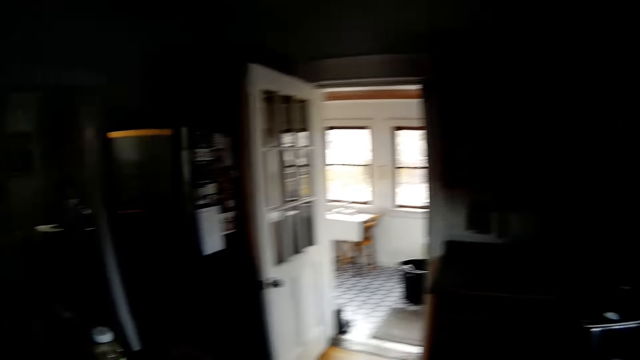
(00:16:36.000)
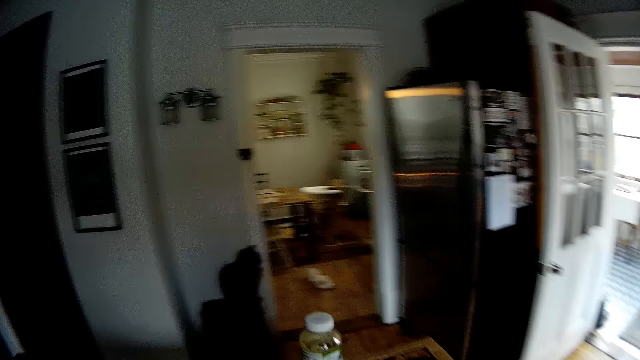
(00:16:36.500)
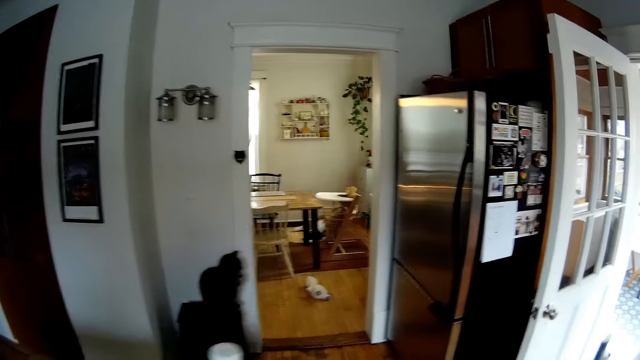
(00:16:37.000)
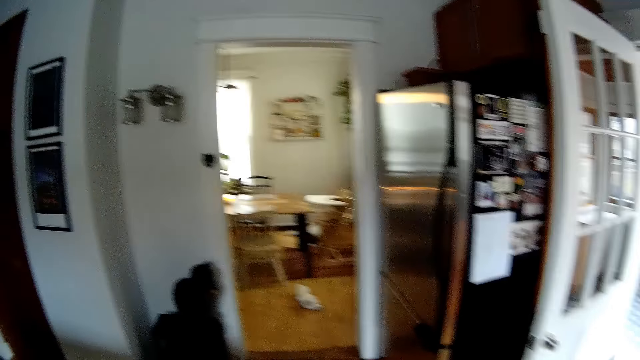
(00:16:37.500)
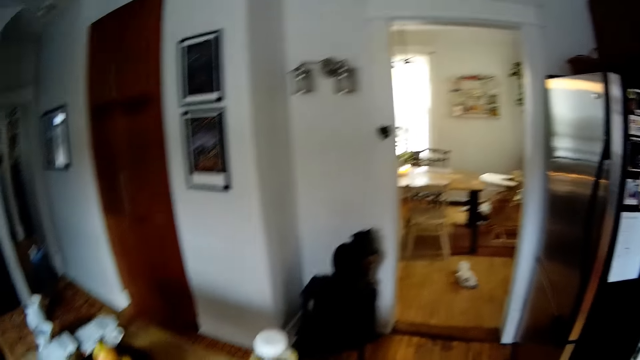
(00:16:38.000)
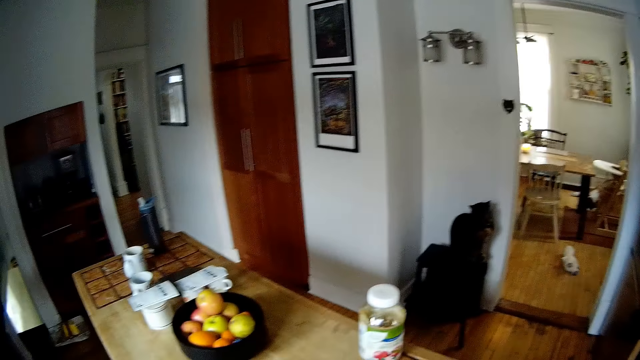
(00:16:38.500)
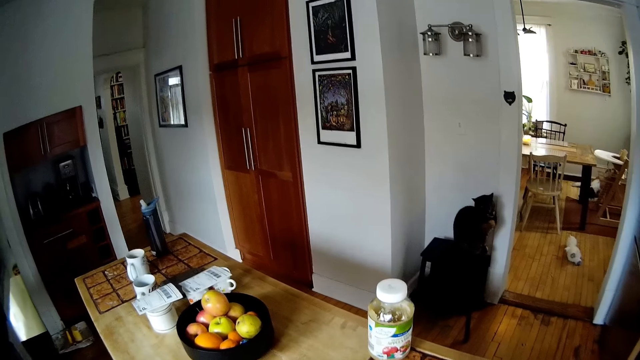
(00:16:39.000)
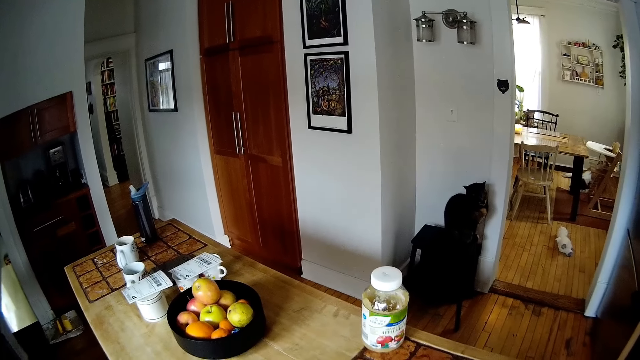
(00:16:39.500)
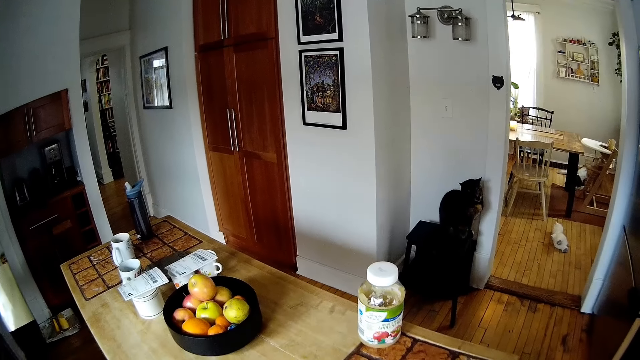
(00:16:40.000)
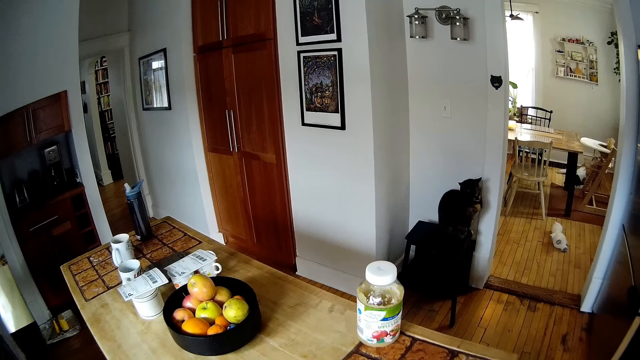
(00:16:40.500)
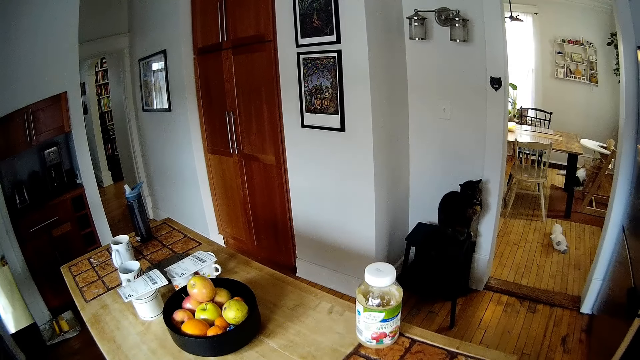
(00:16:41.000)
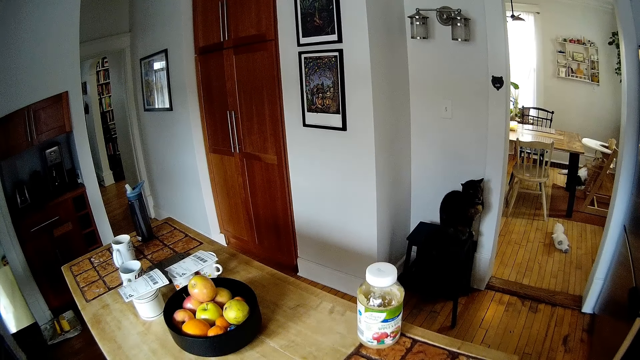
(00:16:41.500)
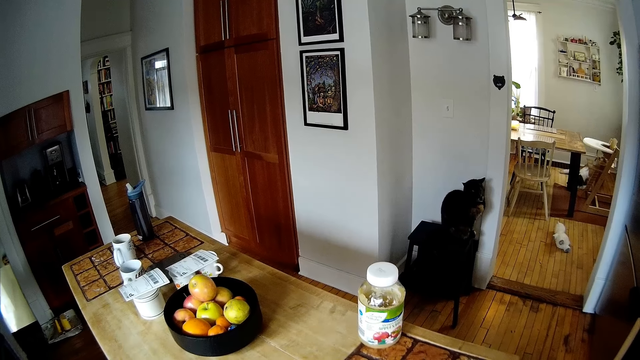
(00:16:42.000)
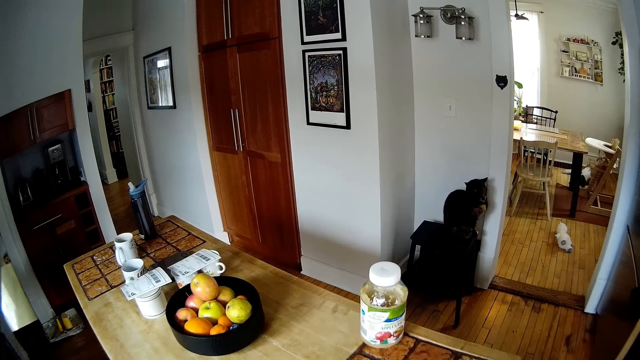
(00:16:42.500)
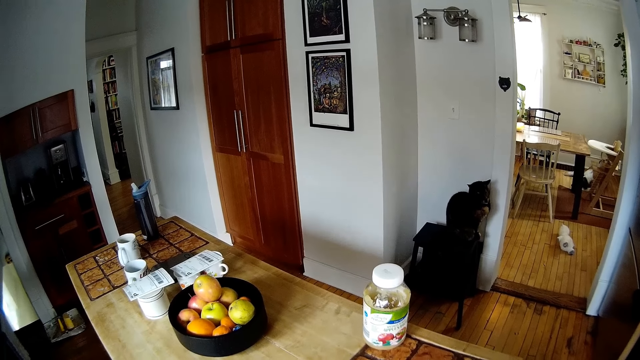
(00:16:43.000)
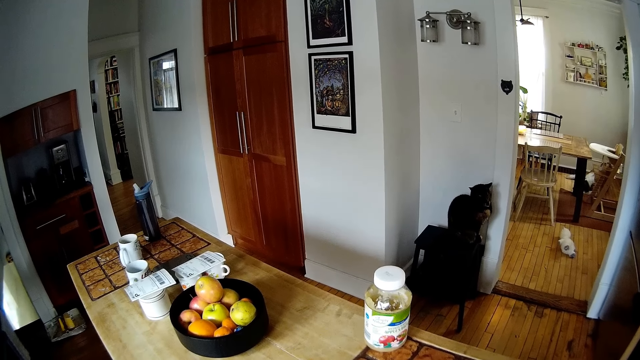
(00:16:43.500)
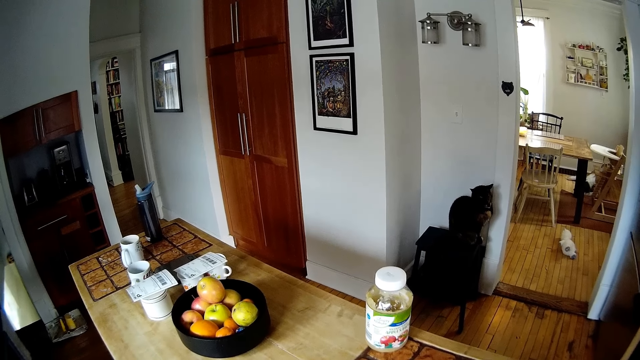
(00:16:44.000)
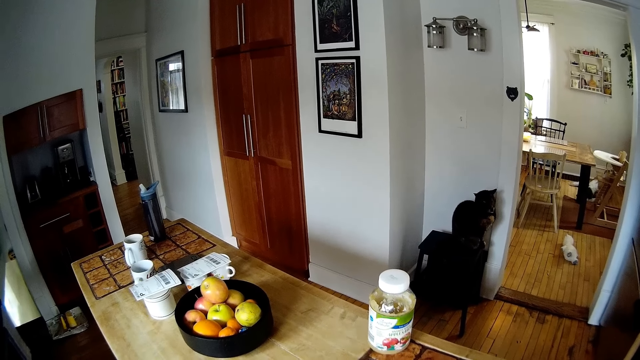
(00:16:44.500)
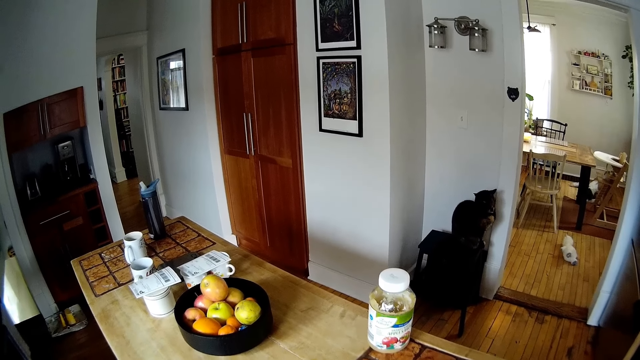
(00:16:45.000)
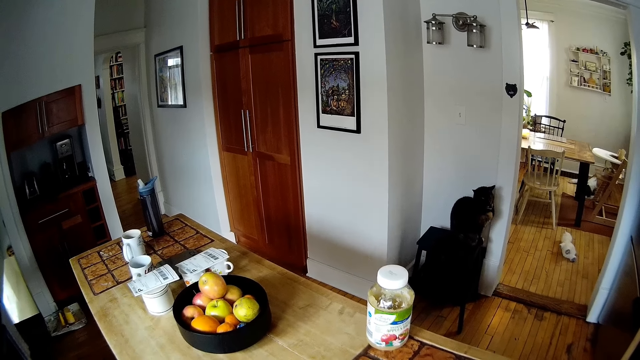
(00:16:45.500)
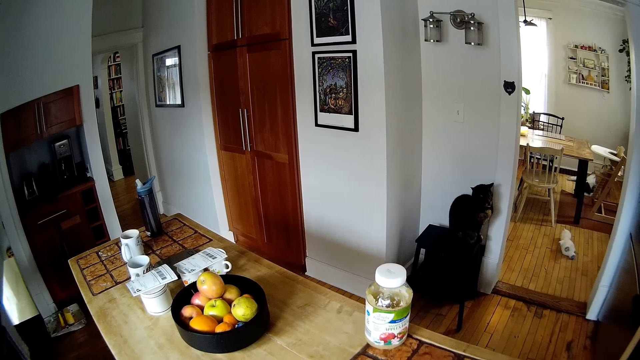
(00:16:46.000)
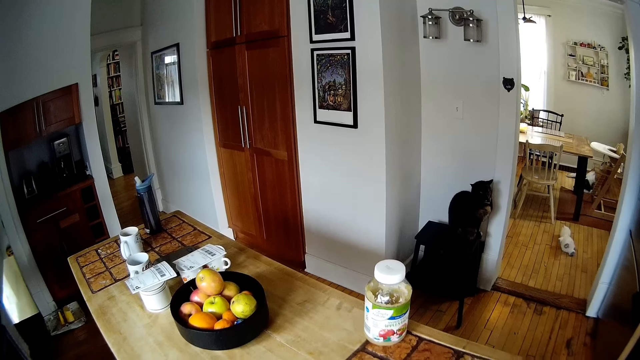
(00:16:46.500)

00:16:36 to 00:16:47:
The camera wearer walks around the house and switches on the light. They look at the other side.

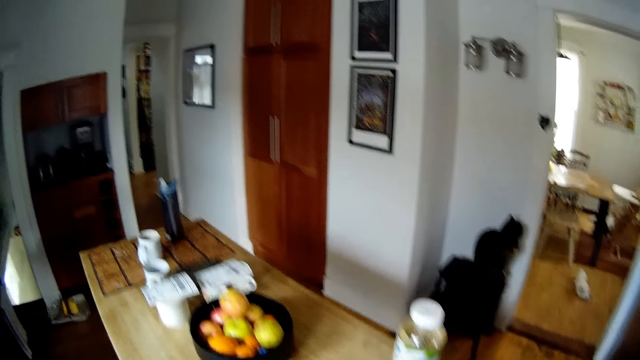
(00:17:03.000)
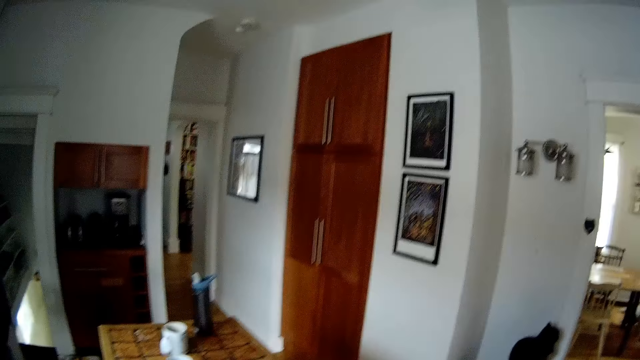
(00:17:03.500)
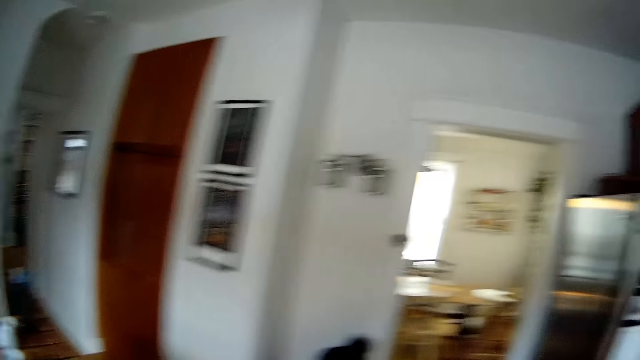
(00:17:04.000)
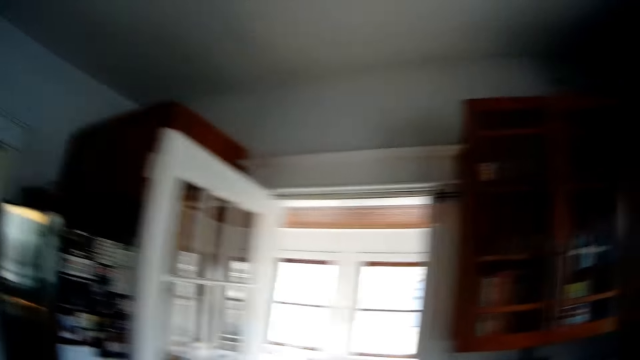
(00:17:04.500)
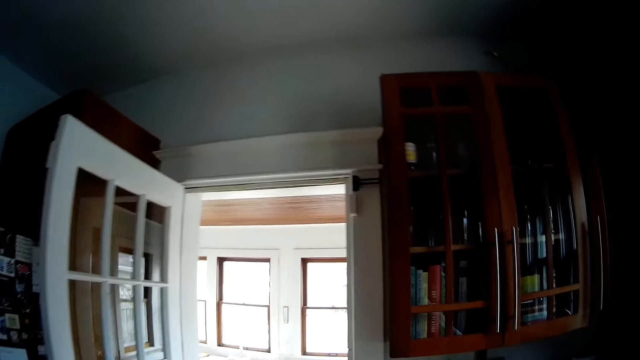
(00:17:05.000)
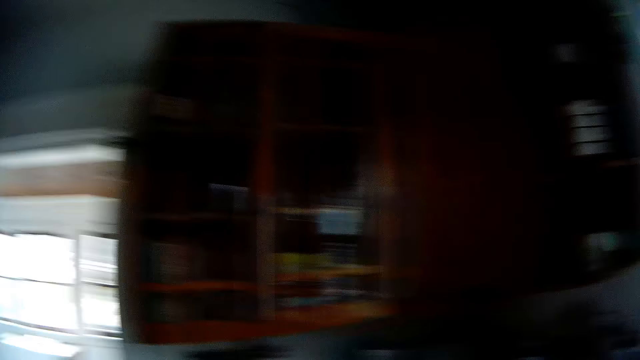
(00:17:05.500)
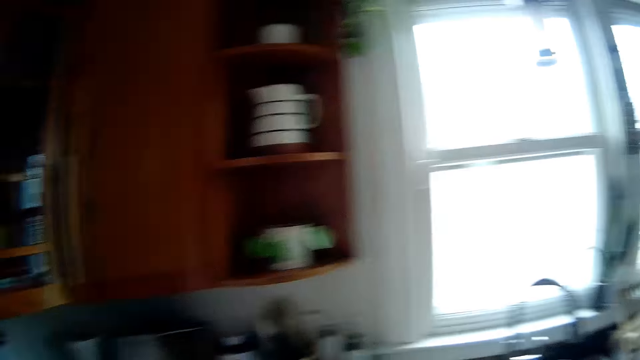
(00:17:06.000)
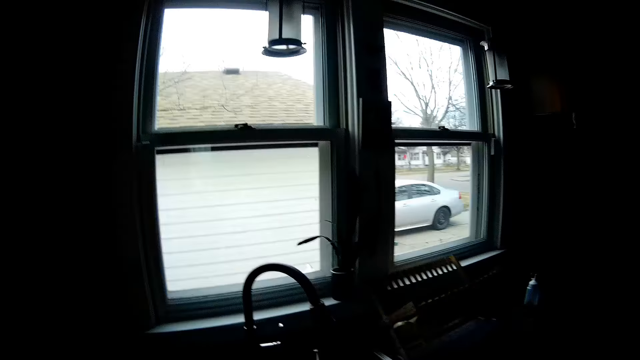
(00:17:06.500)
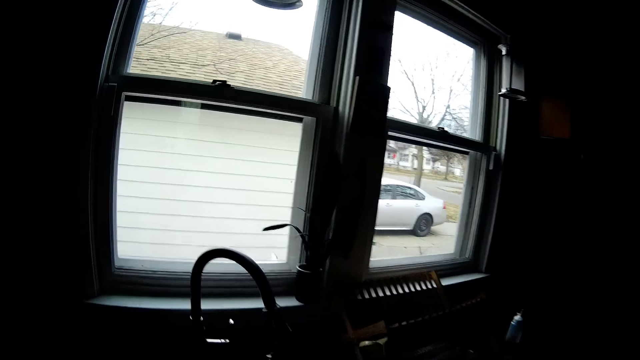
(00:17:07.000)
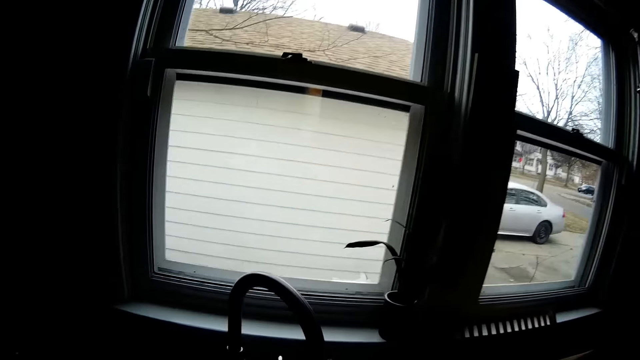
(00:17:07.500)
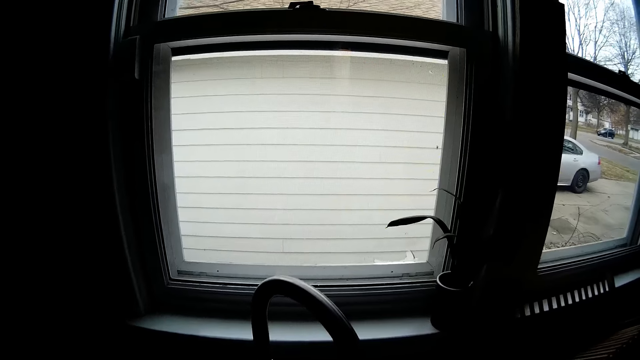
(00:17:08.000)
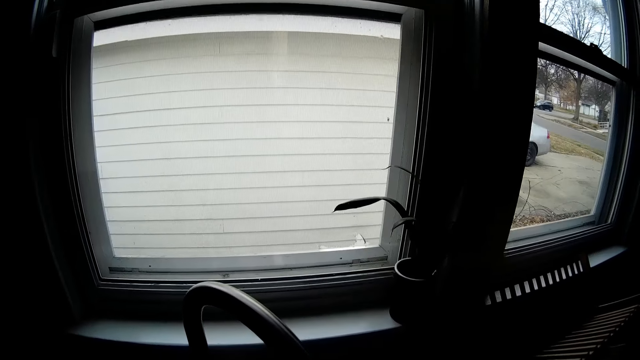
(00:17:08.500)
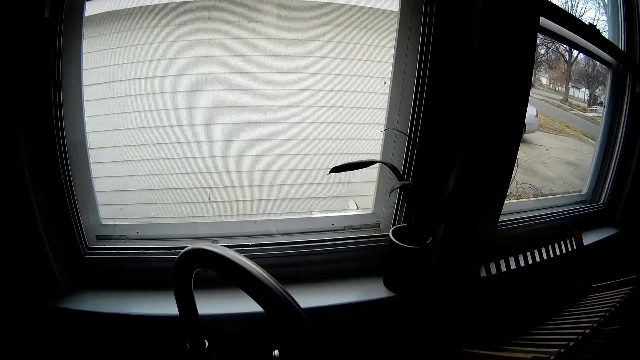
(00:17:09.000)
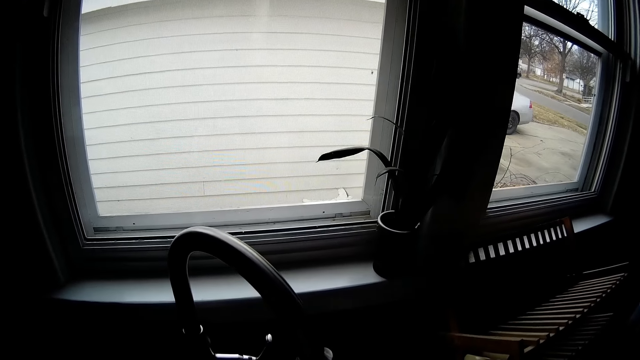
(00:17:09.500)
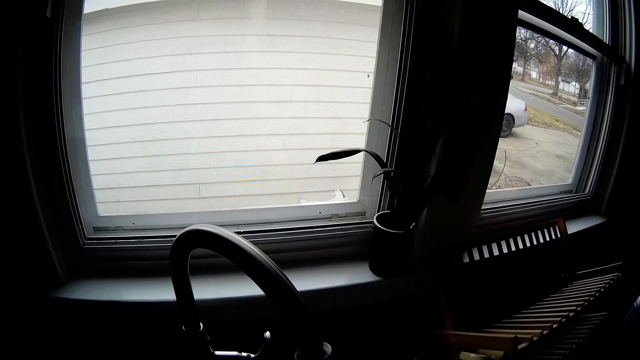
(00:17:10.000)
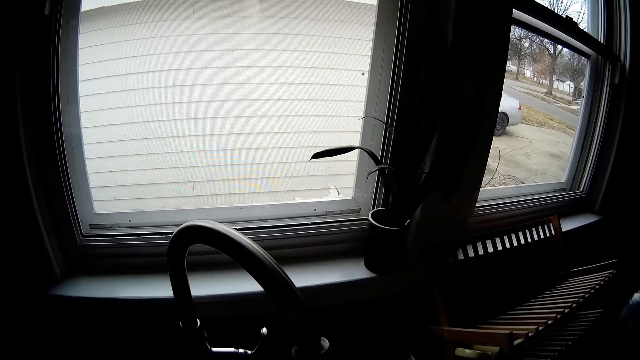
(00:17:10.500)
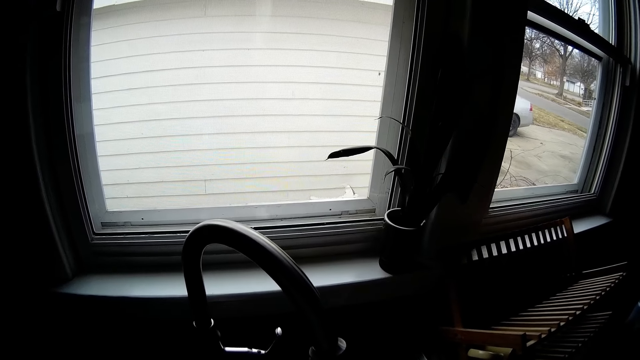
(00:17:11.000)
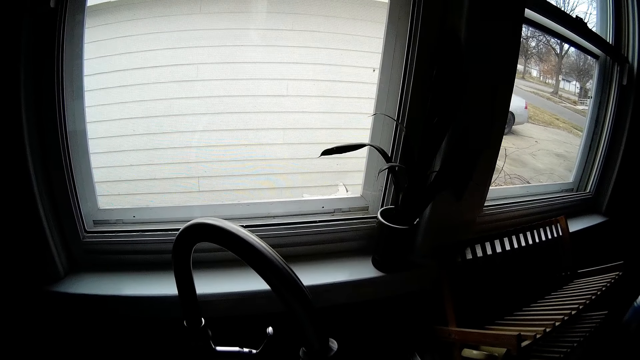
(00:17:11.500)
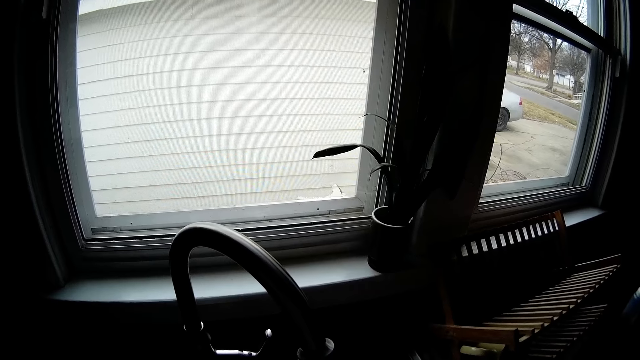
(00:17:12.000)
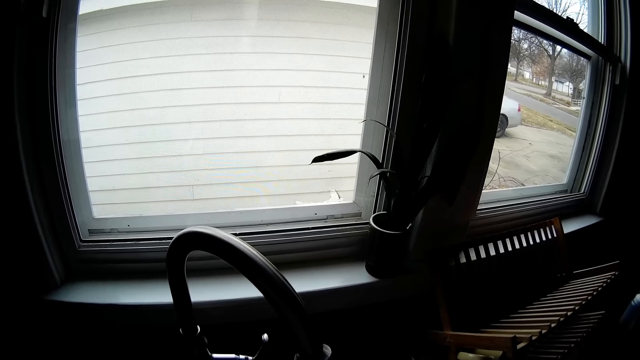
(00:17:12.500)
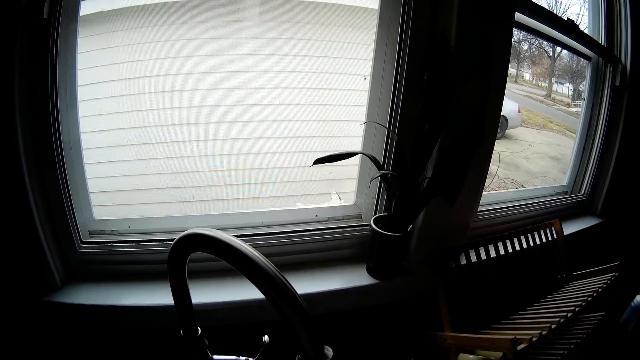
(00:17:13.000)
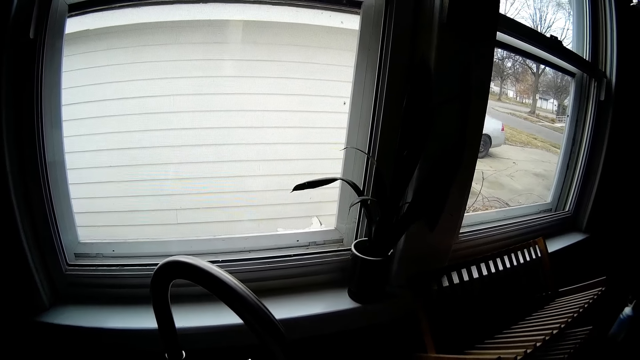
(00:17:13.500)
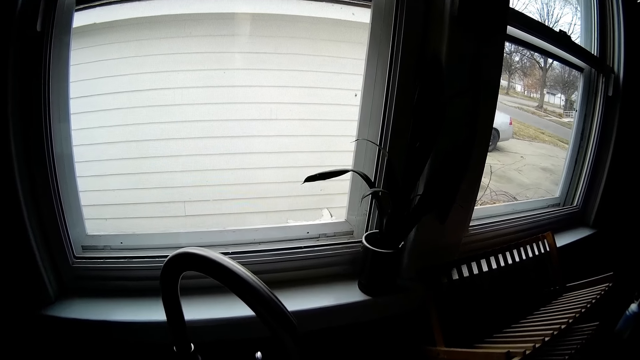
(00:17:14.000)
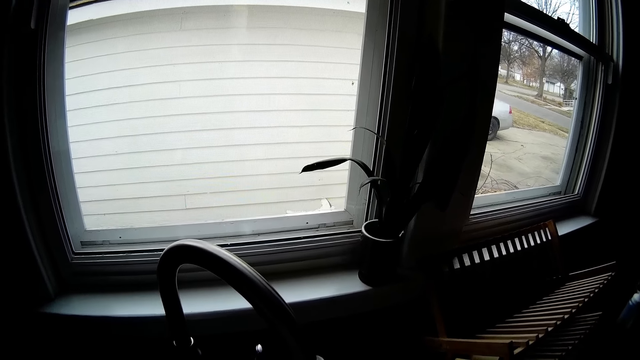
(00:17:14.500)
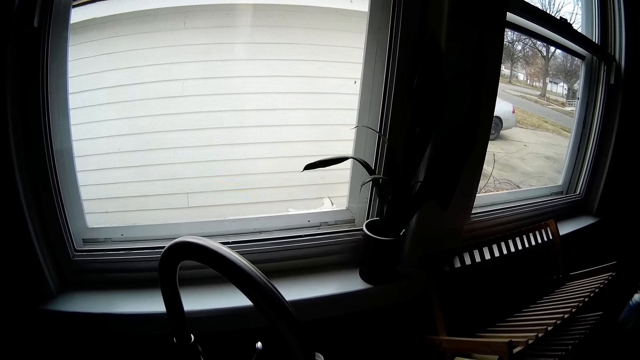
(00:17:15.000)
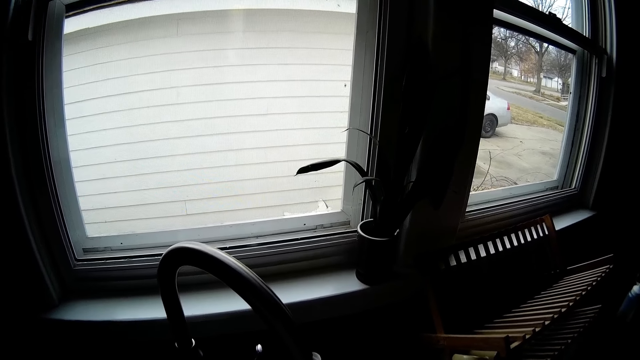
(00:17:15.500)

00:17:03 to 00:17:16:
The camera wearer turns around. She turns on a tap with her left hand. She washes the utensils. The man interacts with the camera wearer.
